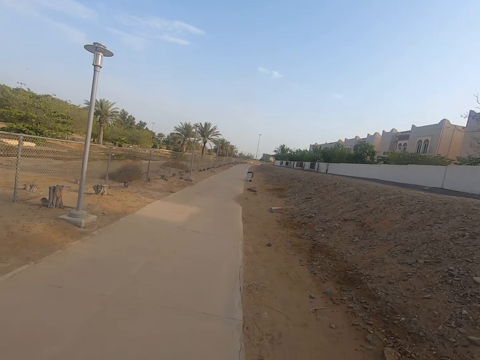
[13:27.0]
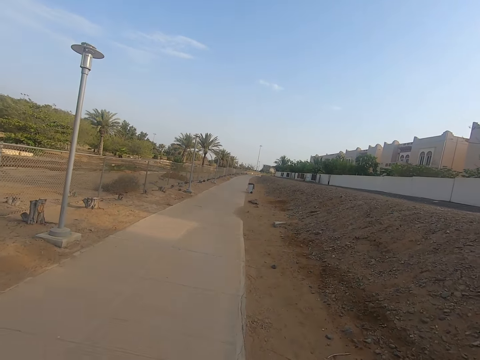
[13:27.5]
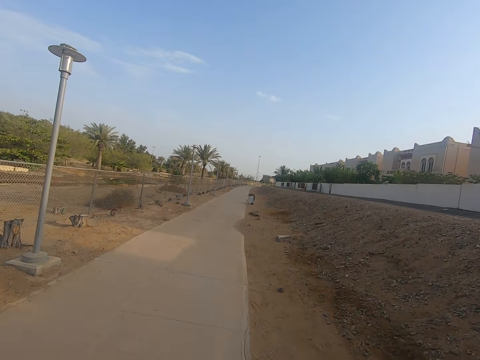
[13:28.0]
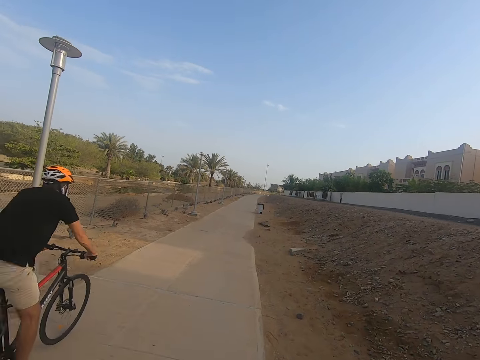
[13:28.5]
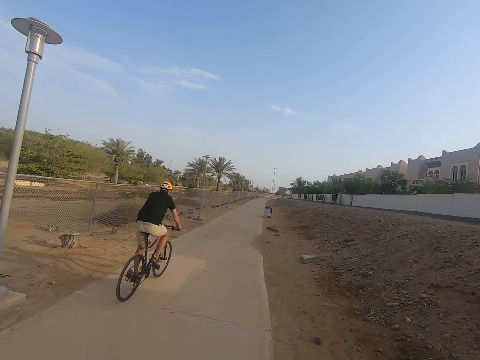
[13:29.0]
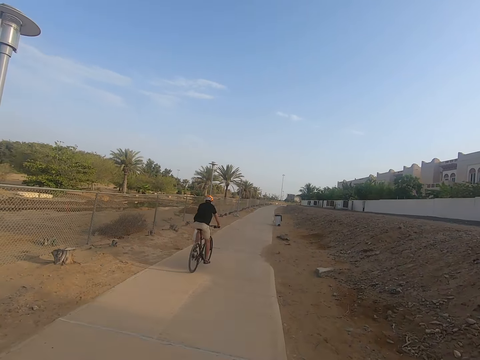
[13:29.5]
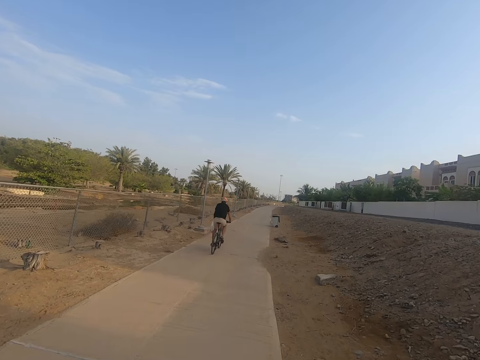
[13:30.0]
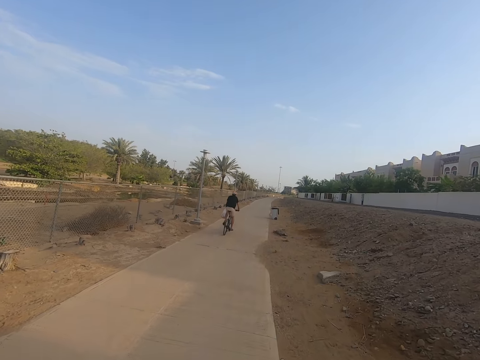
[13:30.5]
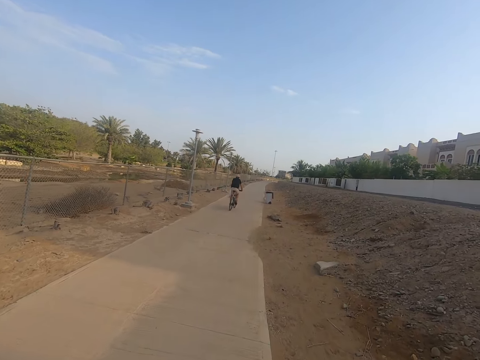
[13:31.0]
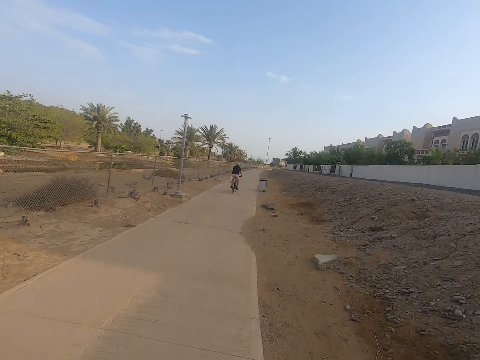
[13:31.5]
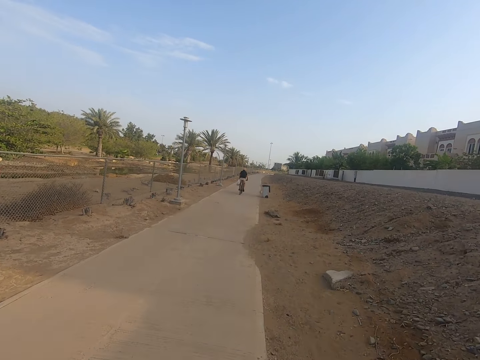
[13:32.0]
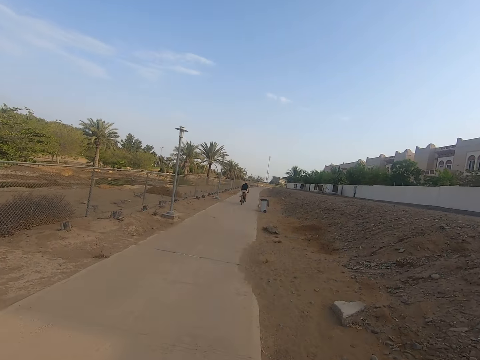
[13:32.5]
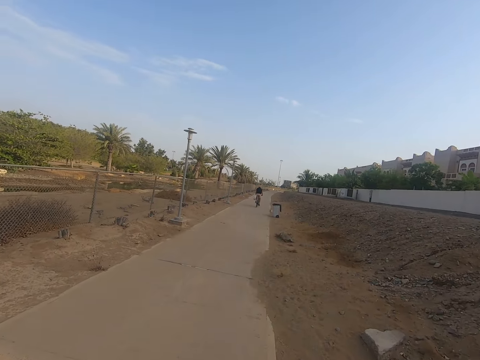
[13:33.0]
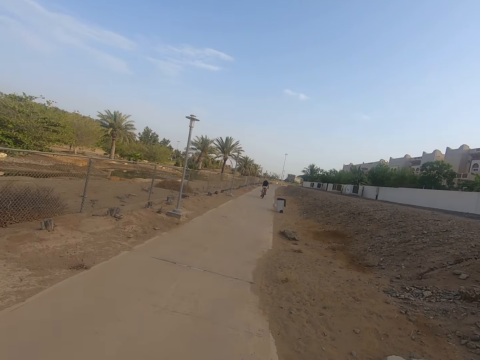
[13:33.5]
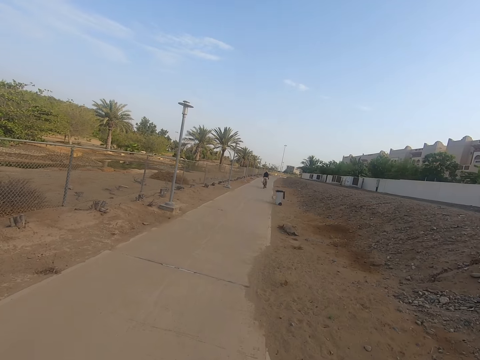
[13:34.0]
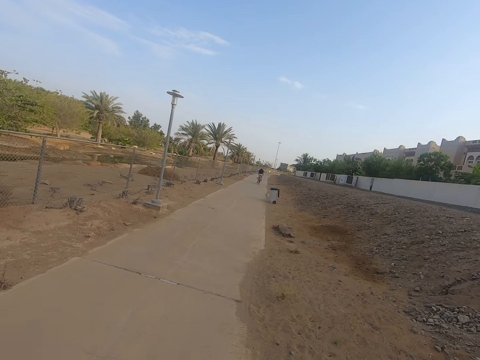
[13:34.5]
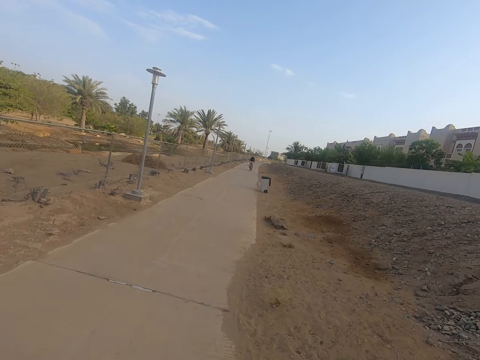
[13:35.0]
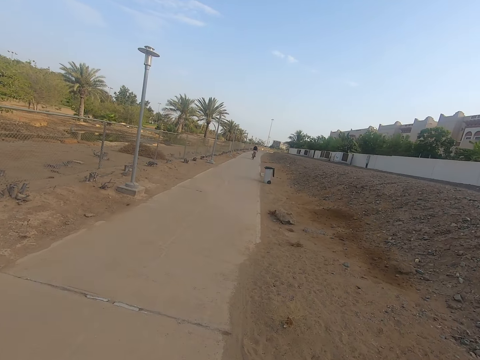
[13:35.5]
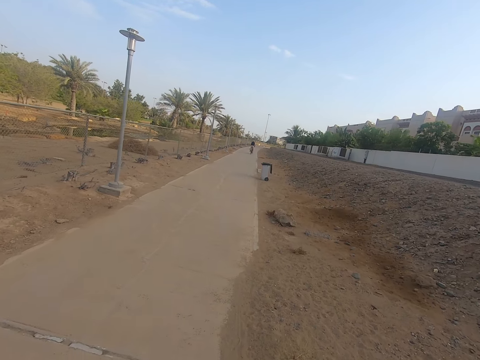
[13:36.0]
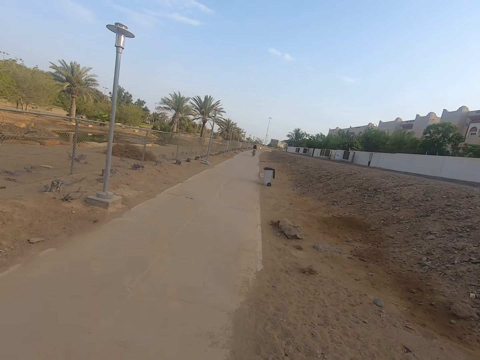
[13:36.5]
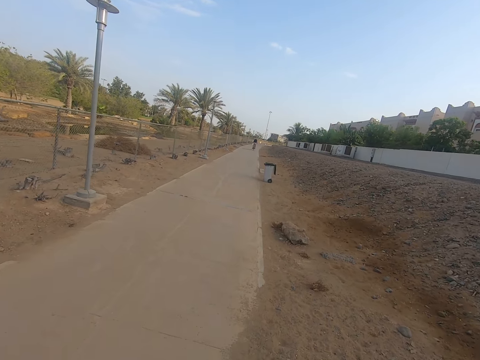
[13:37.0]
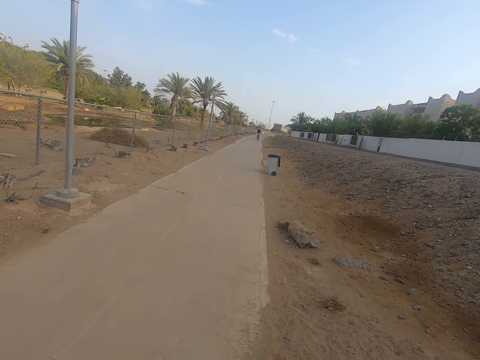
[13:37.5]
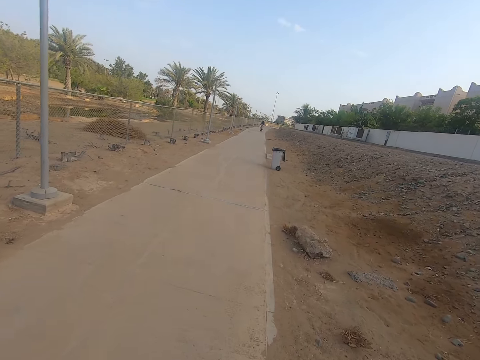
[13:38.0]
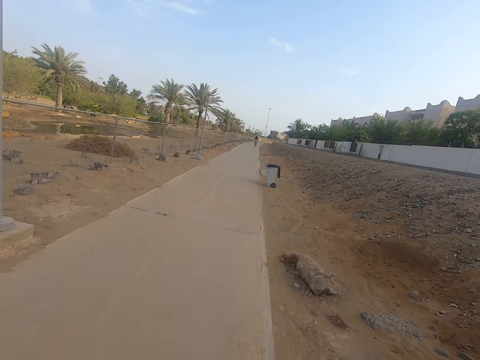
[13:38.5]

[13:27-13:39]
A man rides a bicycle.

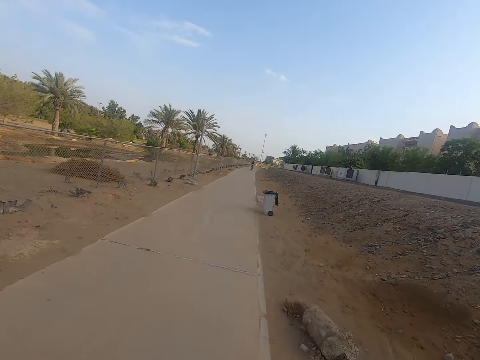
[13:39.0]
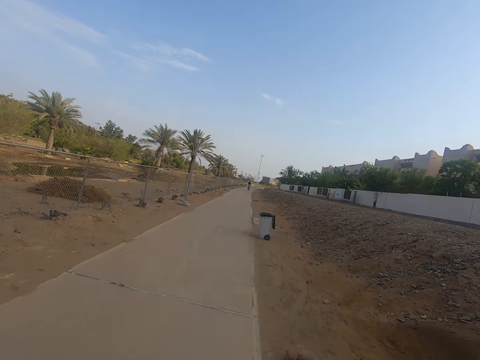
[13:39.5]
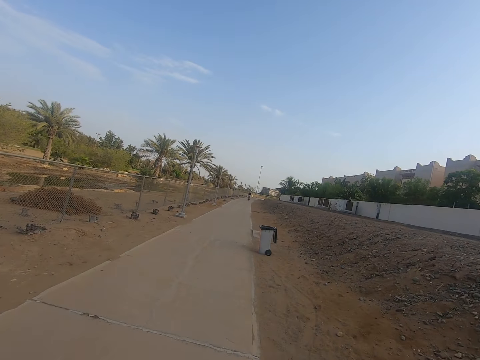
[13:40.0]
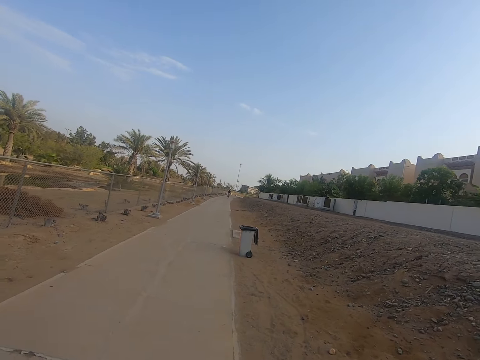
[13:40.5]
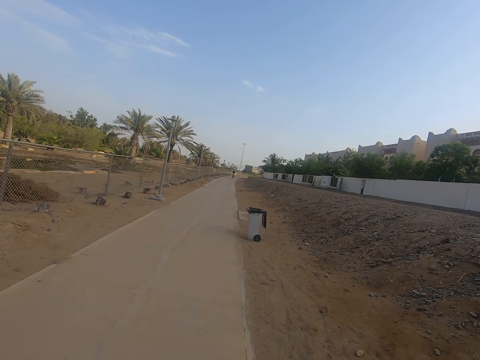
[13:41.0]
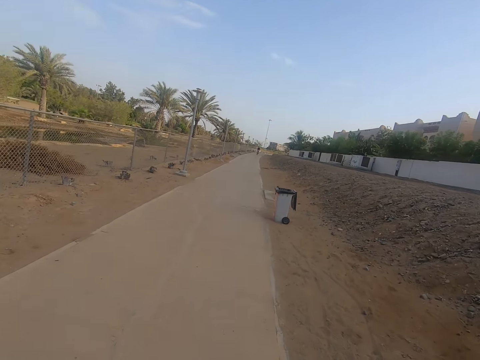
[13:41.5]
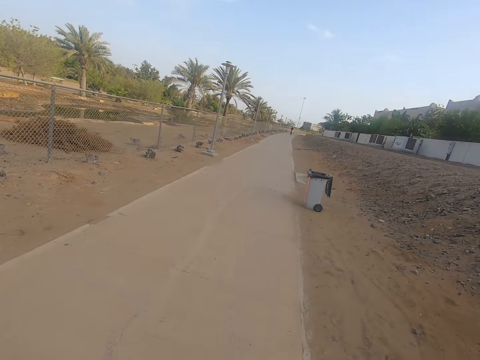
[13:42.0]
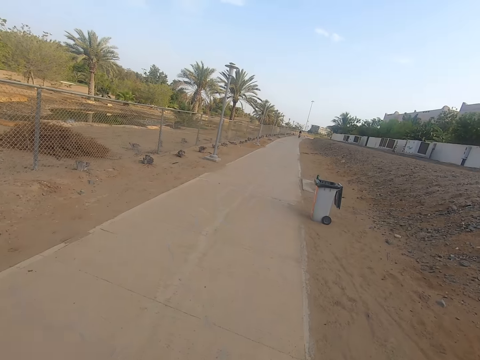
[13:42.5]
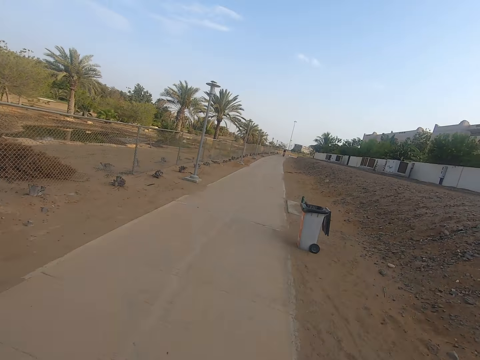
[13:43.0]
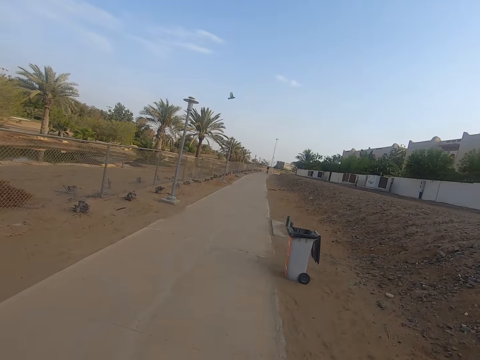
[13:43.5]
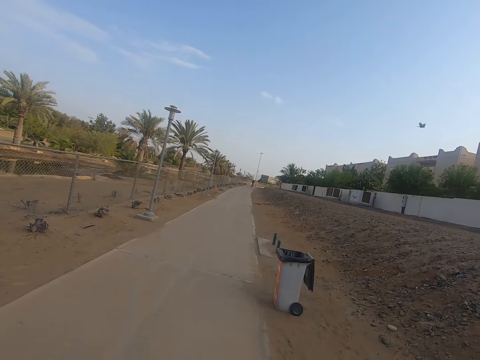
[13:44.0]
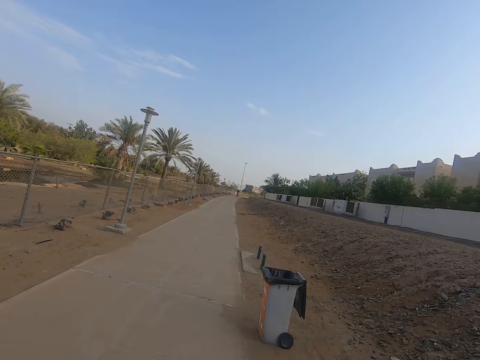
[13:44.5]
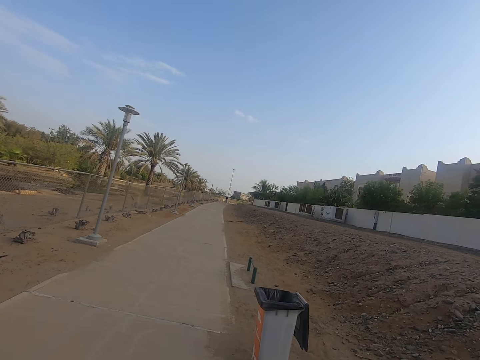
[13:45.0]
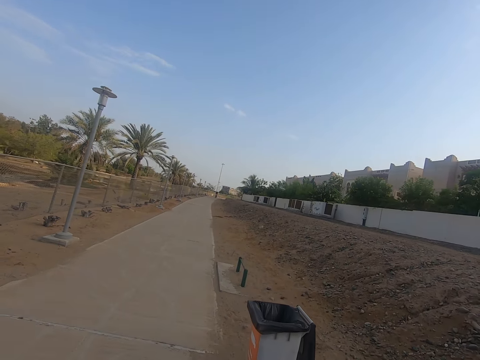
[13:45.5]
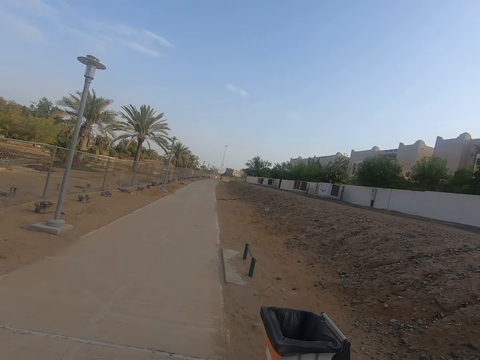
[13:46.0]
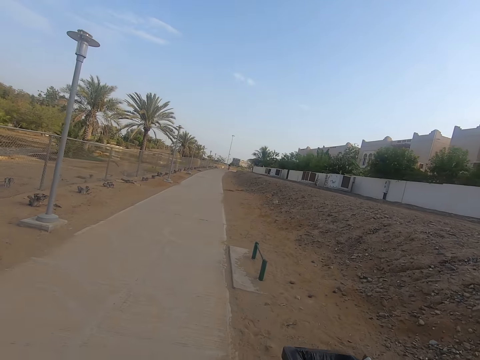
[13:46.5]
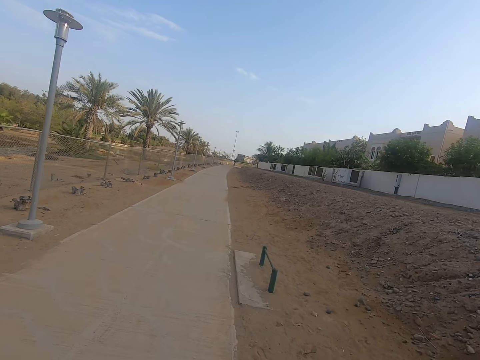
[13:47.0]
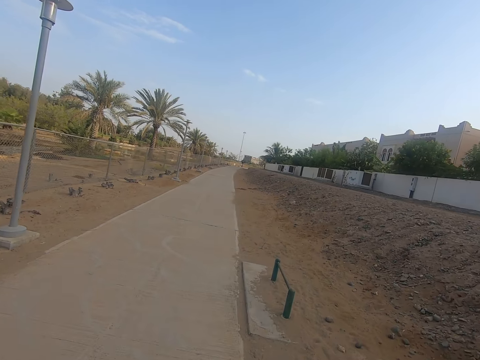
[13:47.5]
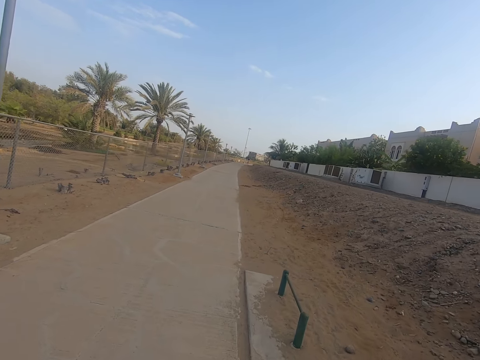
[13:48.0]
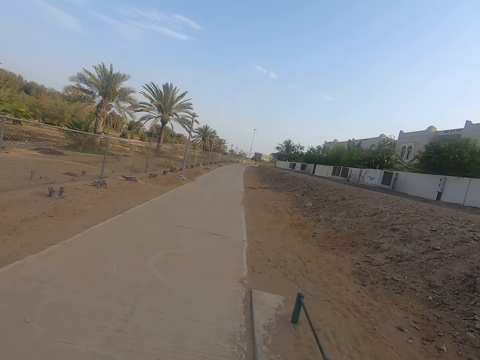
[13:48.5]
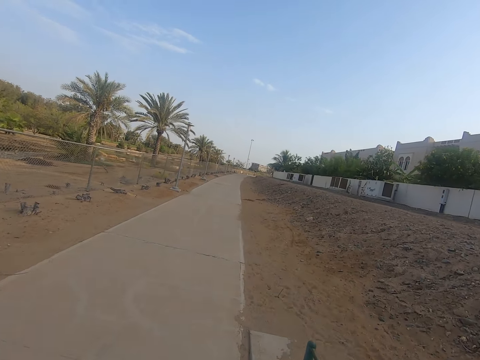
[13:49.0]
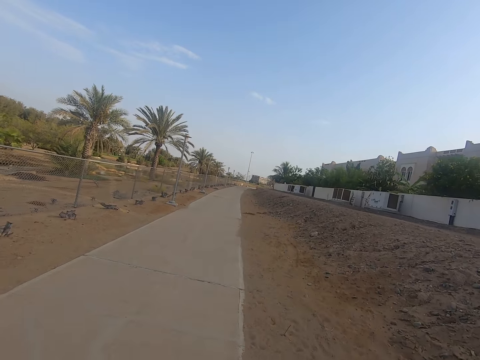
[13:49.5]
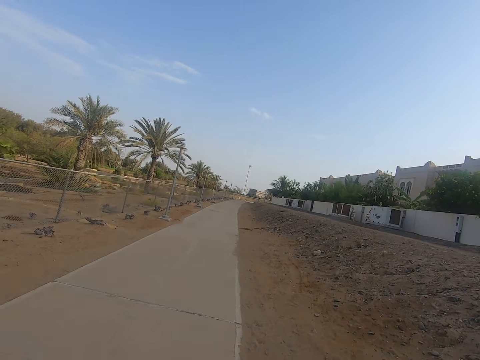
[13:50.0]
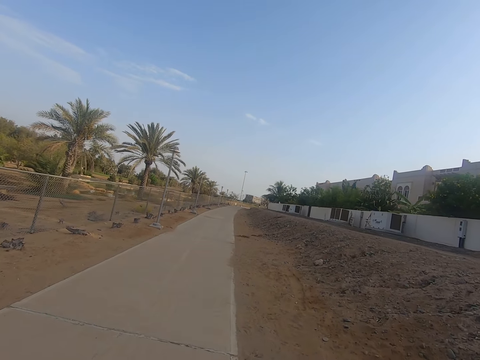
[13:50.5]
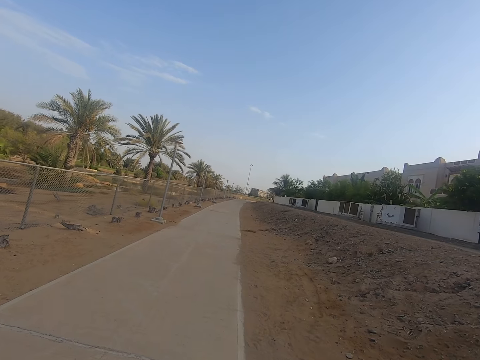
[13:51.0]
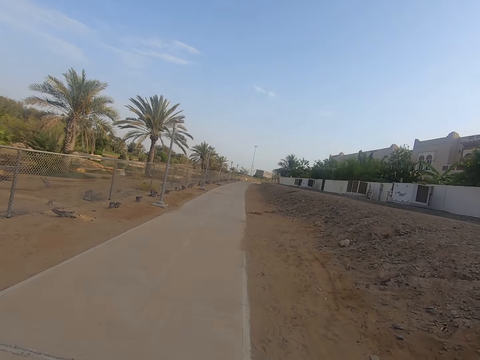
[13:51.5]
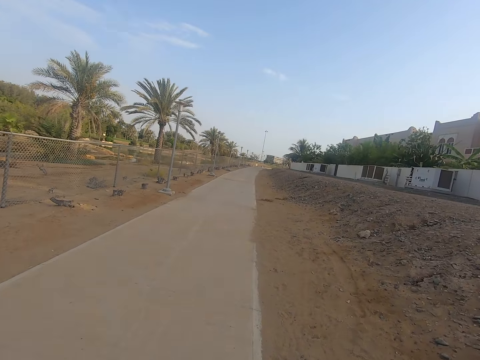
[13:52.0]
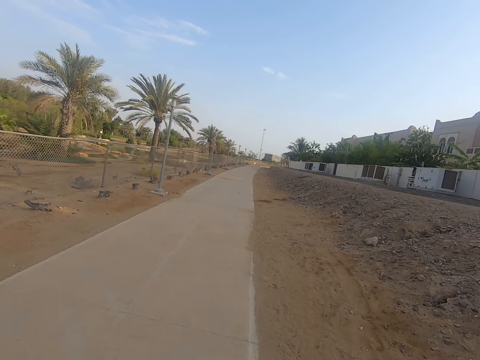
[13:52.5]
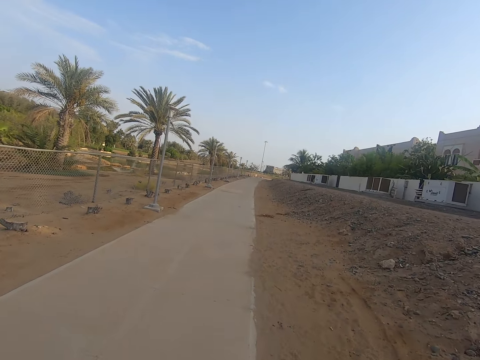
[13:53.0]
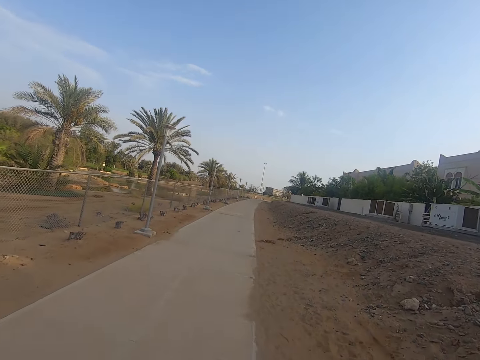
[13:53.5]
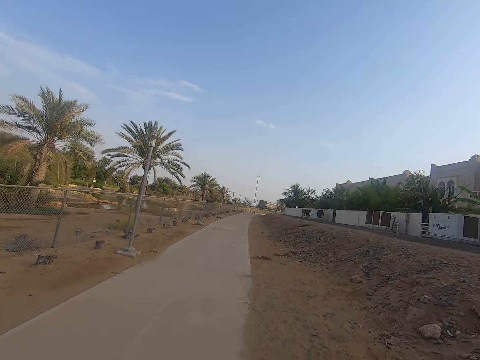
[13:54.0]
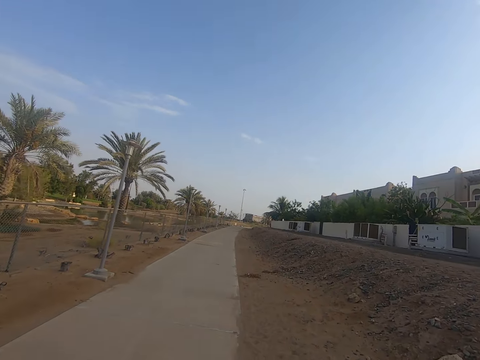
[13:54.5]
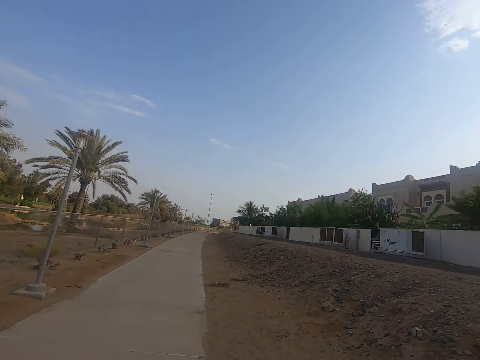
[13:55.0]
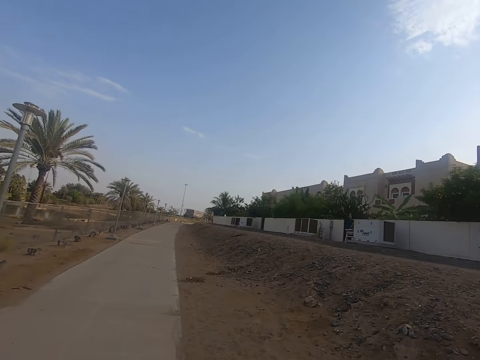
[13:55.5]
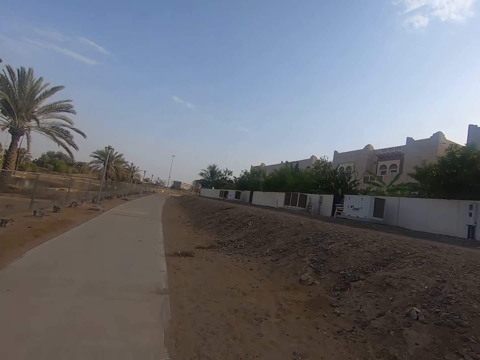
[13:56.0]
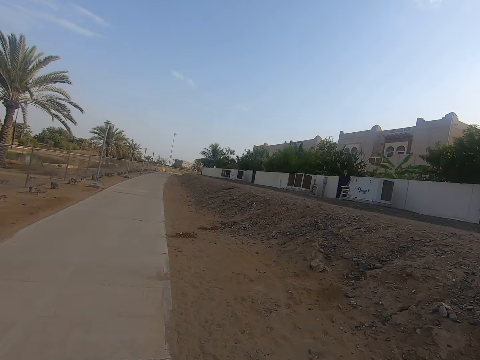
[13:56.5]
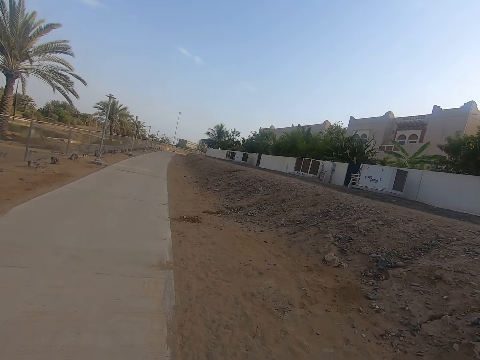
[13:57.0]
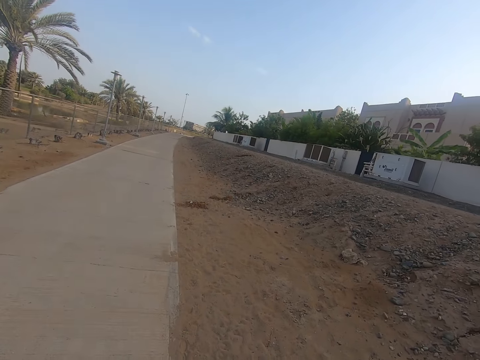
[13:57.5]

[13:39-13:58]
The camera wearer walks in the sidewalk.
